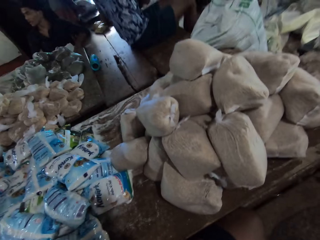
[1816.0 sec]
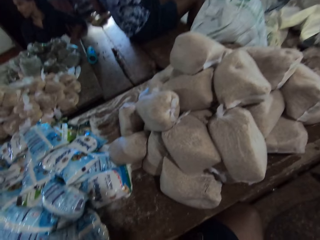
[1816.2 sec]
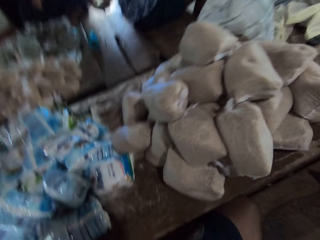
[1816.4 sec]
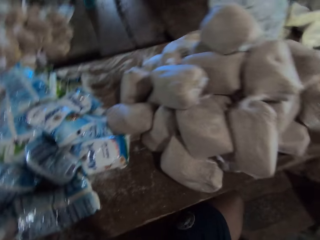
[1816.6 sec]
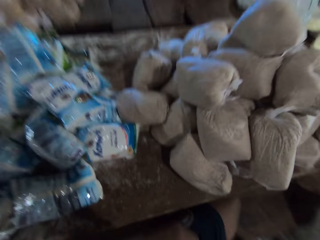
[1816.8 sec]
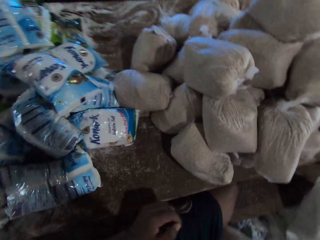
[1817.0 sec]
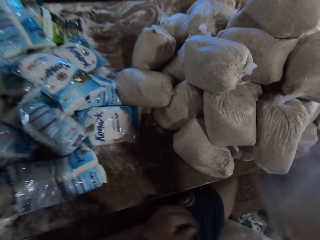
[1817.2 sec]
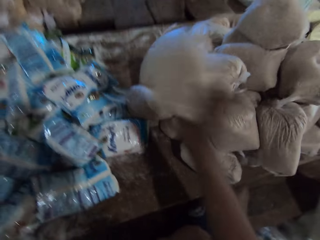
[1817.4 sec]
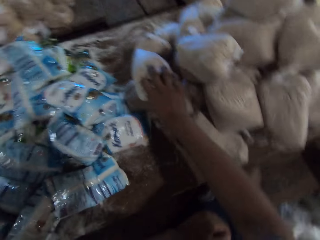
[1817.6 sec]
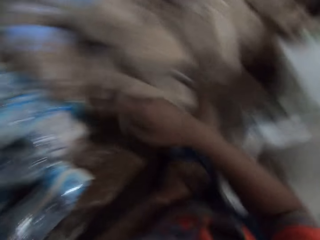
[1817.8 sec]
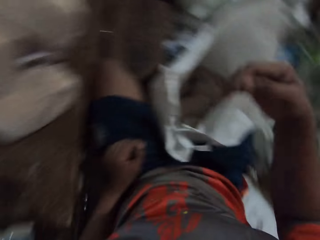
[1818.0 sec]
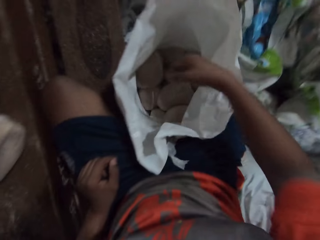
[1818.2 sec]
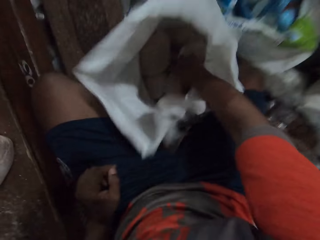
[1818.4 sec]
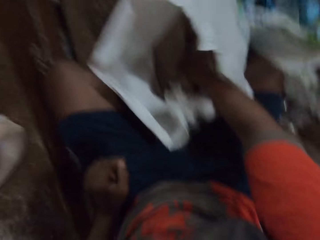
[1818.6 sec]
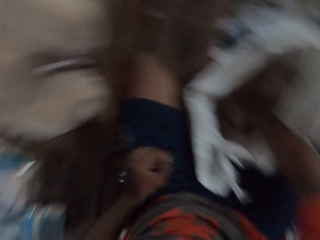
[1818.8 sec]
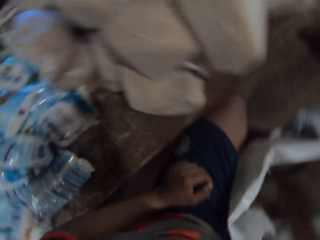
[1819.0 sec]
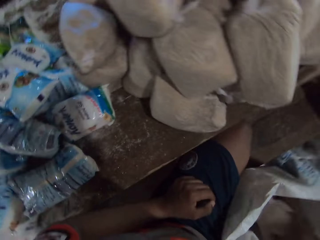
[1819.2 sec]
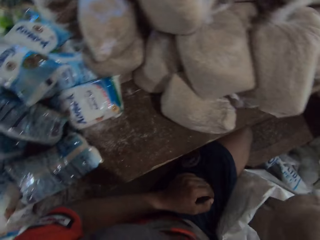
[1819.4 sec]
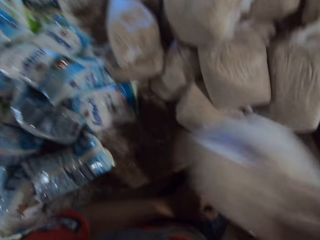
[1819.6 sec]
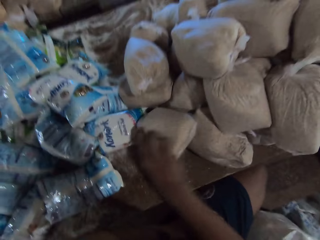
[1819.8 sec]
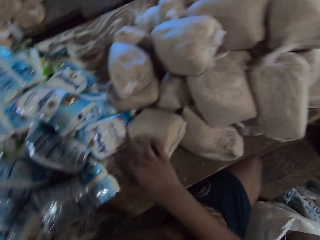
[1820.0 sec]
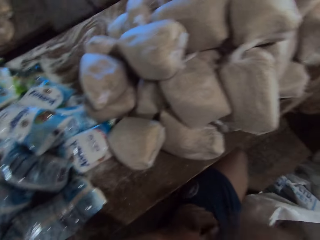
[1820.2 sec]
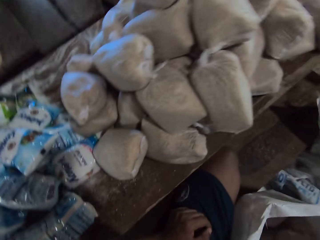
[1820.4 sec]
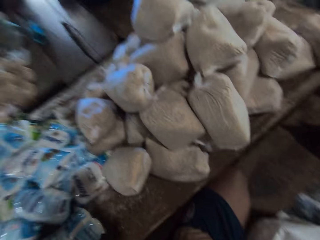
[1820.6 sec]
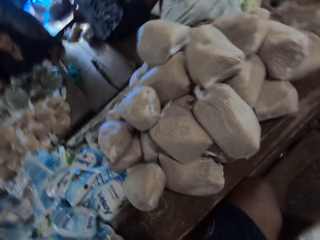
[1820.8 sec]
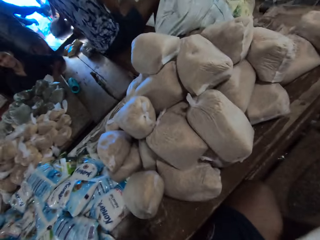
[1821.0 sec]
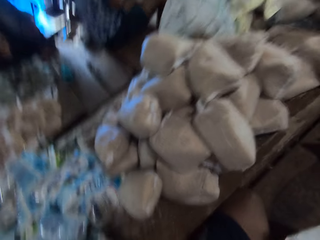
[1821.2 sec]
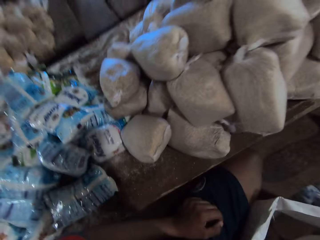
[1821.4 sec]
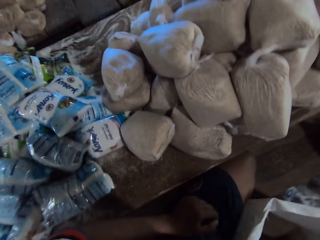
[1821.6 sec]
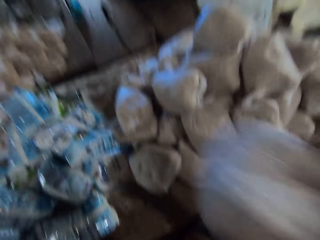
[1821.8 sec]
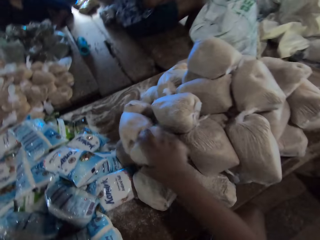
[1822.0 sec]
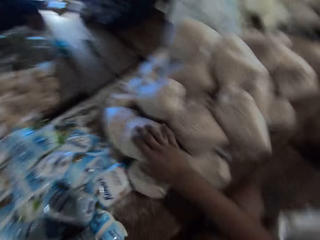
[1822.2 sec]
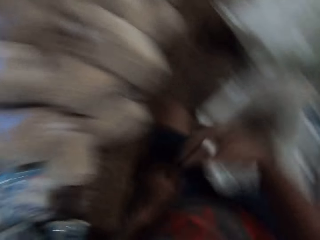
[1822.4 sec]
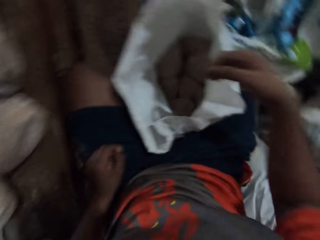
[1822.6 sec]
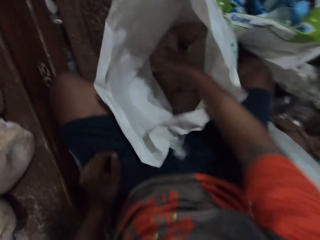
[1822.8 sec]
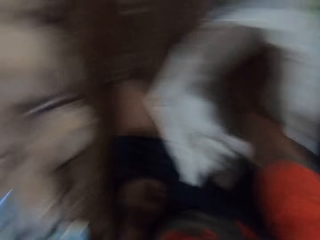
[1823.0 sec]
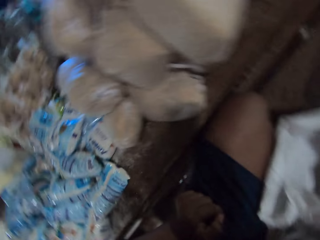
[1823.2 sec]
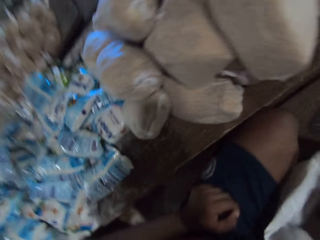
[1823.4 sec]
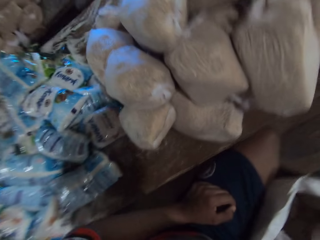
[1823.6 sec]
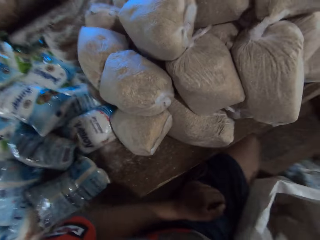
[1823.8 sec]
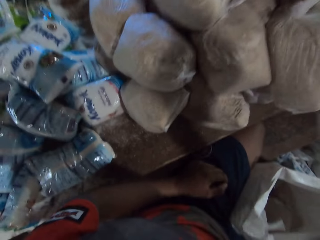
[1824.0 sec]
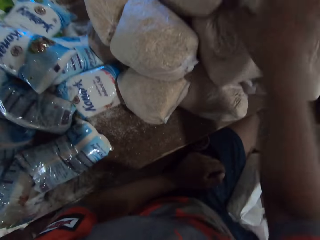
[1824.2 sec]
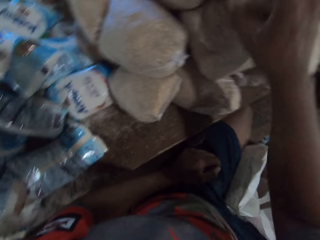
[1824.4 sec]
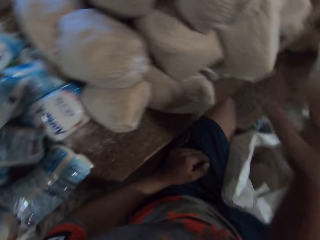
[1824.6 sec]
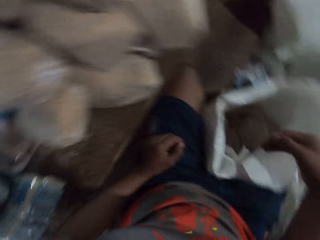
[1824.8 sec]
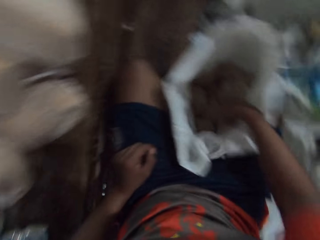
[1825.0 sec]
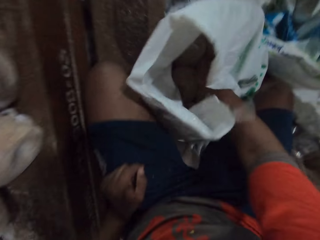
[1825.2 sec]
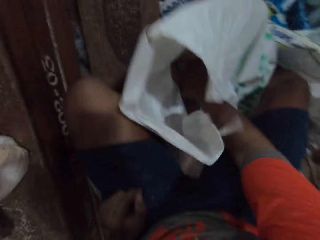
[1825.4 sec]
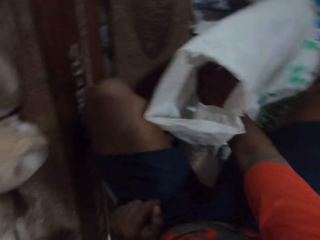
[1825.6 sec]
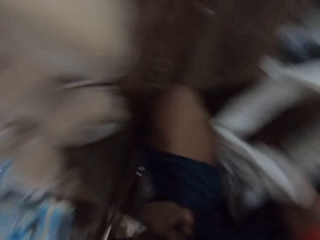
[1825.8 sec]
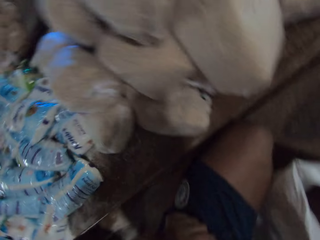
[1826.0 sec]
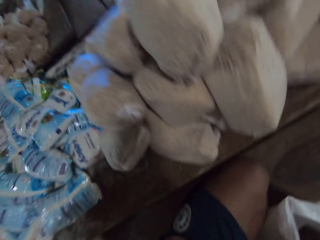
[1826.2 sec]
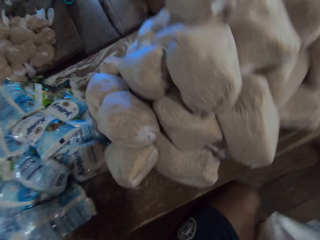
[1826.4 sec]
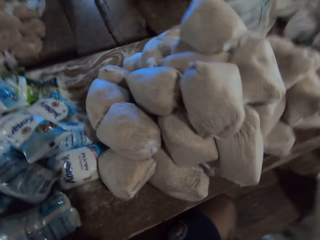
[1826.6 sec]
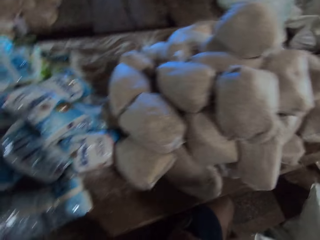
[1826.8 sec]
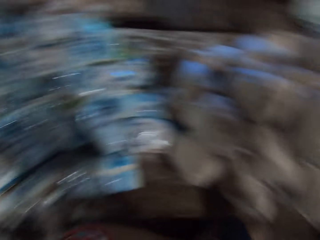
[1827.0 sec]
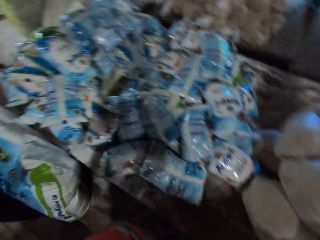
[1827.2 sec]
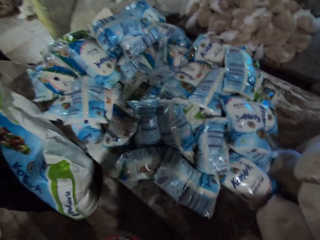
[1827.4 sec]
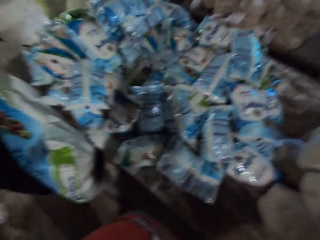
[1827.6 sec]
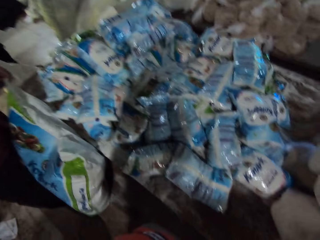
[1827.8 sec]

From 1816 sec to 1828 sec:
The camera wearer looks around. He drops a pack of flour on the table with his right hand. He picks the pack of flour from the sack with his right hand. He arranges sugar on the table. He drops the pack of flour on the table with his right hand. He drops the pack of flour on the table with his right hand again. He picks the pack of flour from the sack with his right hand. He drops the pack of flour on the table with his right hand. He picks the pack of flour from the sack with his right hand. He looks around.

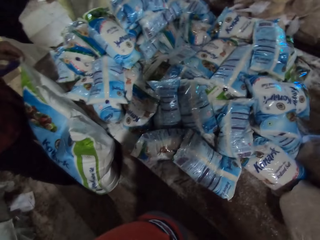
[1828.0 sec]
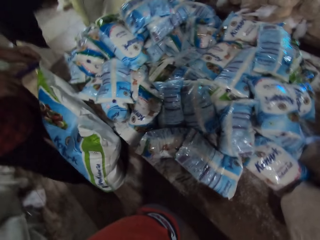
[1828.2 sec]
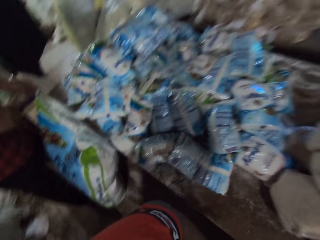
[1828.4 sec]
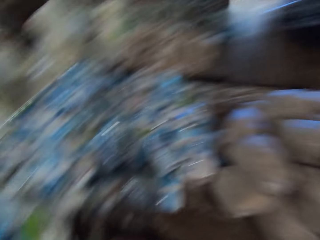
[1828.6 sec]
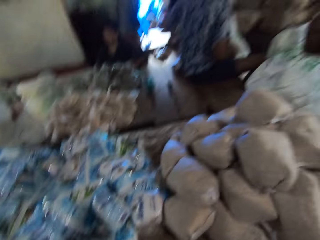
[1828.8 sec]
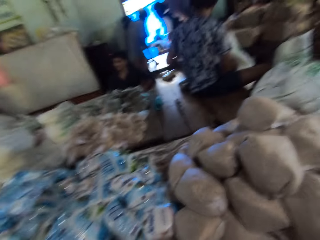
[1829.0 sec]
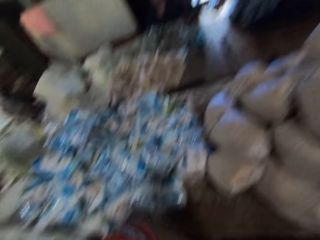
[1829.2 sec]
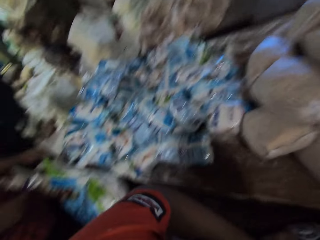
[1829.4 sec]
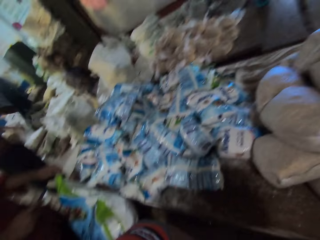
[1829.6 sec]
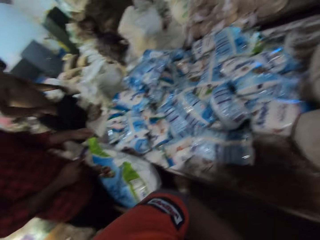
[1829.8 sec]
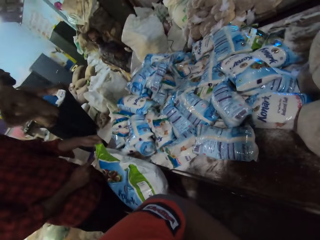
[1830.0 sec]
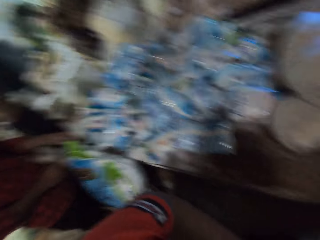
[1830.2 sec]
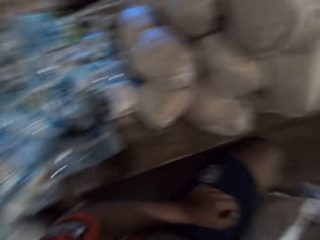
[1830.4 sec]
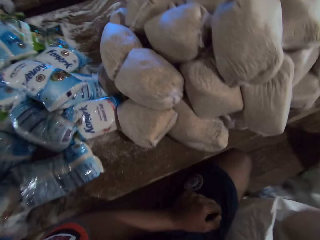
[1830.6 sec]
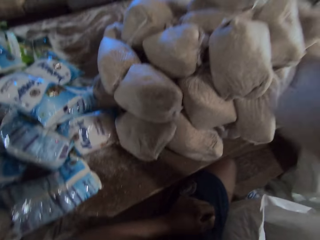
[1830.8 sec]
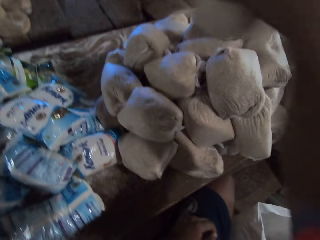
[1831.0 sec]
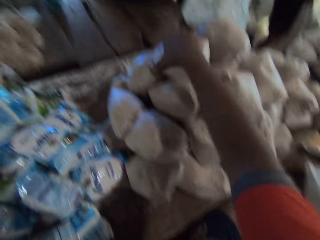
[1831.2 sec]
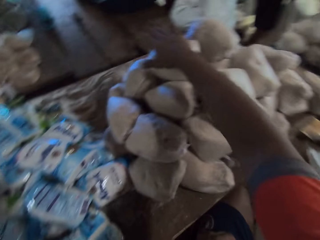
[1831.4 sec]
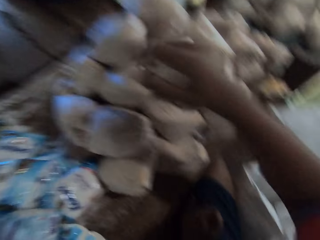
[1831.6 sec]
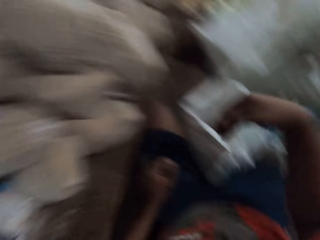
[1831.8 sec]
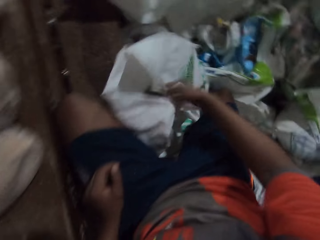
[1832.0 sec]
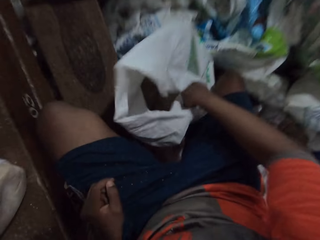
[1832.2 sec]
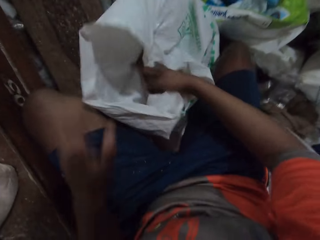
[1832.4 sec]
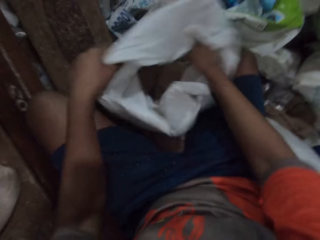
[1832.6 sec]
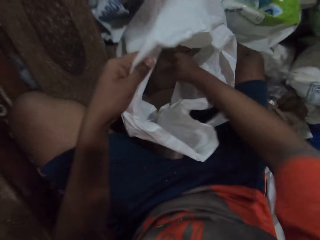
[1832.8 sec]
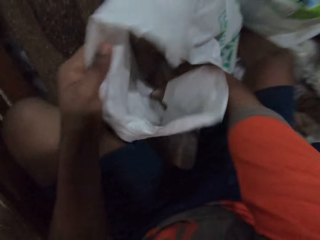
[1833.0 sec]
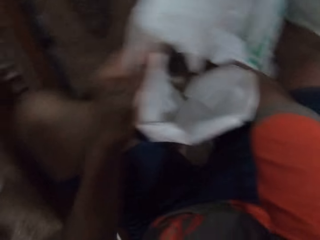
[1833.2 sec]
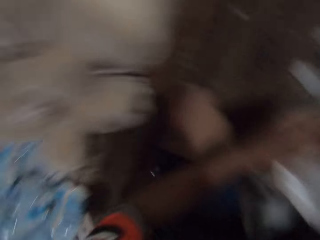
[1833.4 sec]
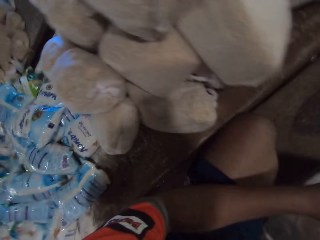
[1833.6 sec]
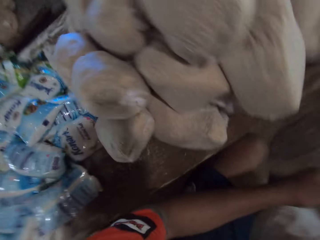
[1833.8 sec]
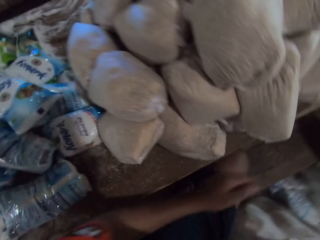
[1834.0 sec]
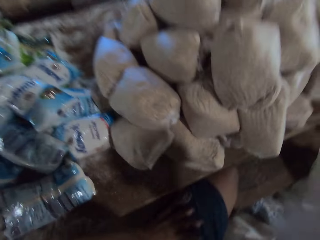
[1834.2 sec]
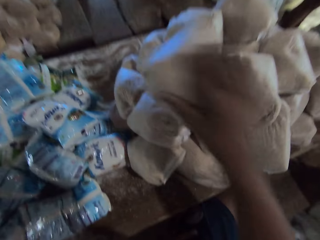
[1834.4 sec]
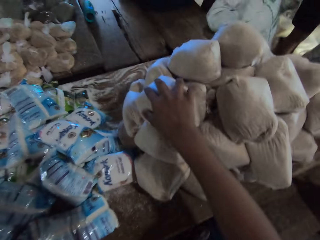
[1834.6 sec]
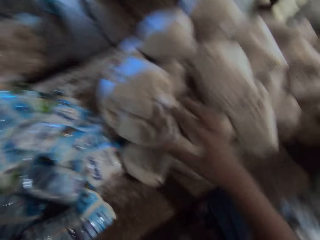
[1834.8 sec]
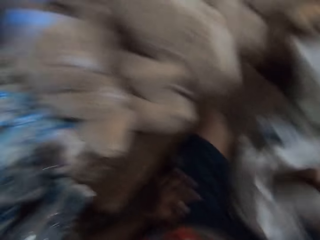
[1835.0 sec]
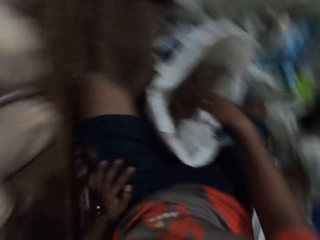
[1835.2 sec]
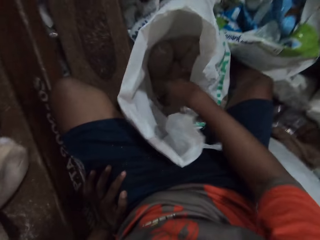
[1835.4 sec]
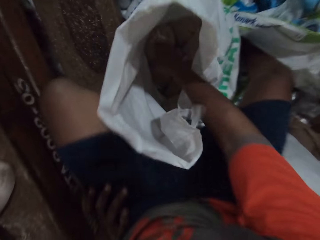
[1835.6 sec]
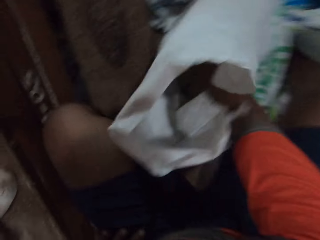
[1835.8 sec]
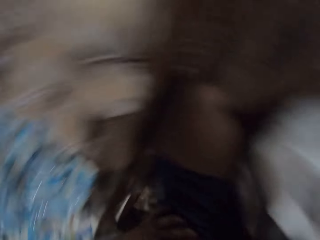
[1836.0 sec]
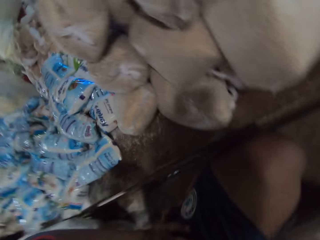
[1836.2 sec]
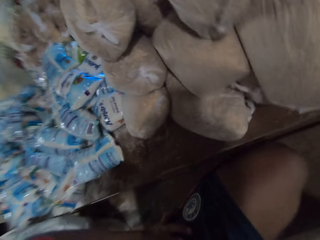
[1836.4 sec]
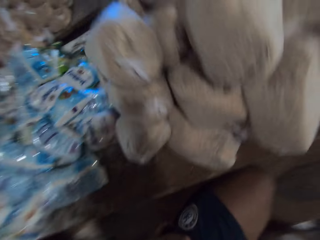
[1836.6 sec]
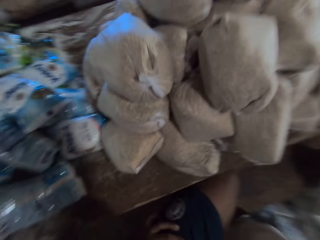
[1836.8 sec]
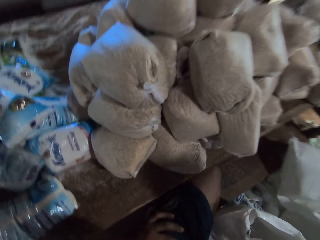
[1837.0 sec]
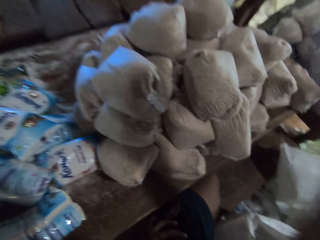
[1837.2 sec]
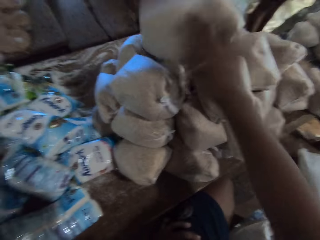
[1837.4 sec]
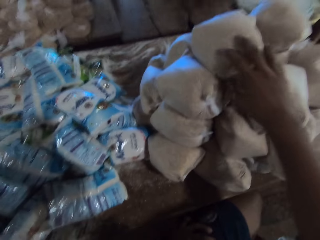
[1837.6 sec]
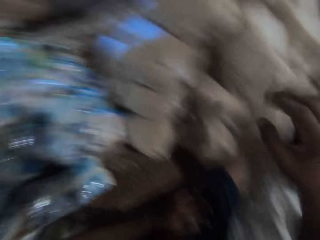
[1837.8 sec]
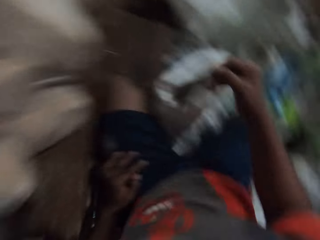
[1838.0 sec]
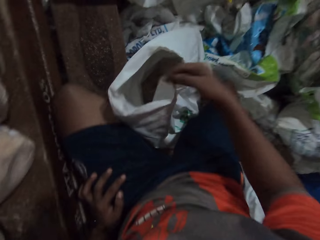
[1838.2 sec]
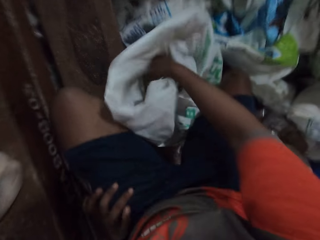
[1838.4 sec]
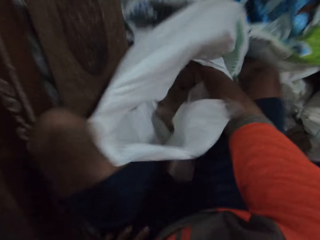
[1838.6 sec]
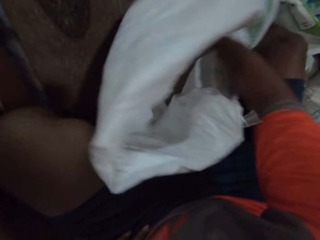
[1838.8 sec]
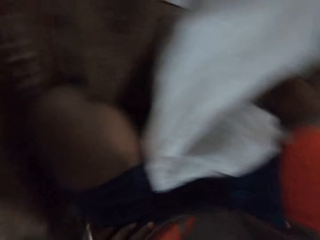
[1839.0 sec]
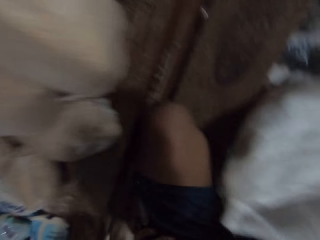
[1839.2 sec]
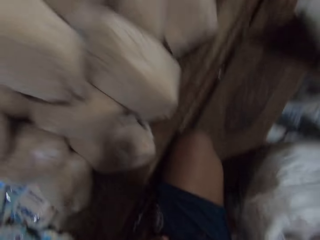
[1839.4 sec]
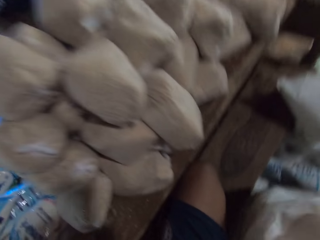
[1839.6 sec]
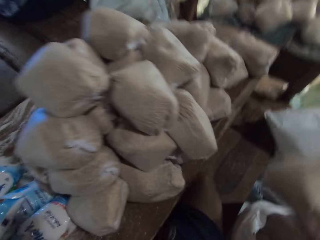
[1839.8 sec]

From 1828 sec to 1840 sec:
The man flaps a shirt with both hands. The camera wearer drops the pack of flour on the table with his right hand. He arranges sugar on the table. He picks the pack of flour from the sack with his right hand. He drops the pack of flour on the table with his right hand. He picks the pack of flour from the sack with his right hand. He looks around. He drops the pack of flour on the table with his right hand. He arranges sugar on the table. He picks the pack of flour from the sack with his right hand.
